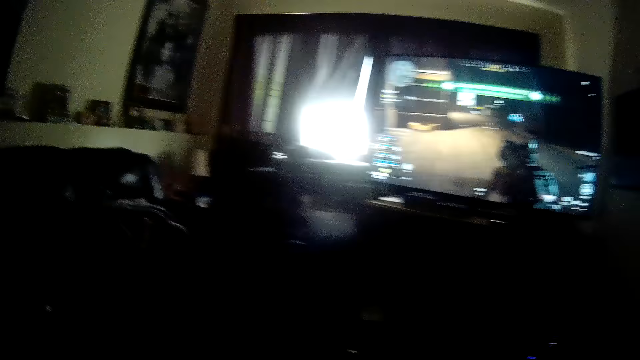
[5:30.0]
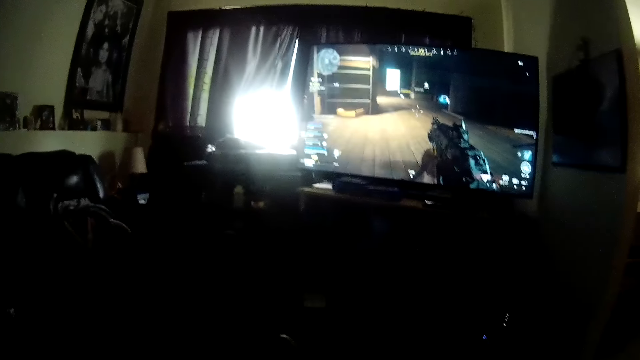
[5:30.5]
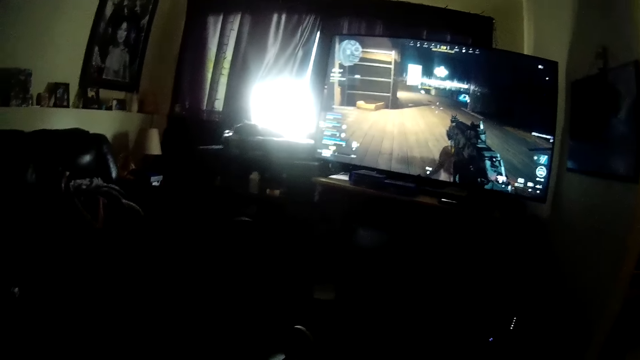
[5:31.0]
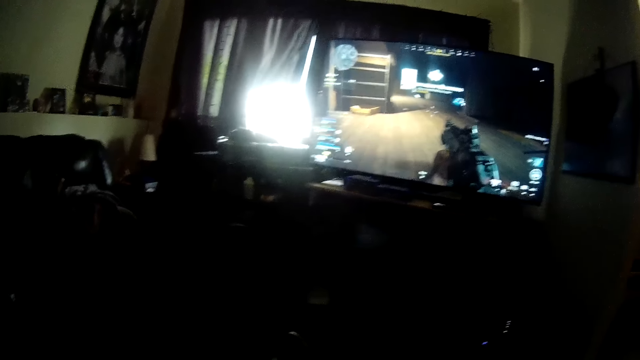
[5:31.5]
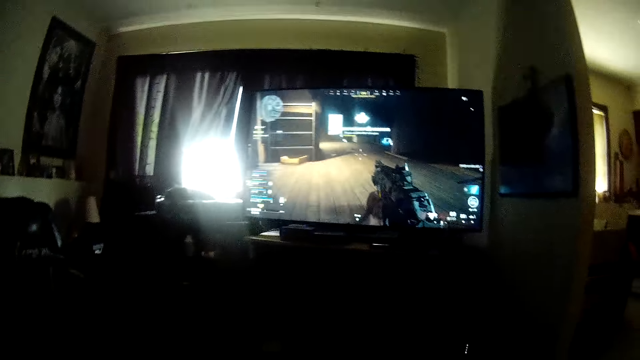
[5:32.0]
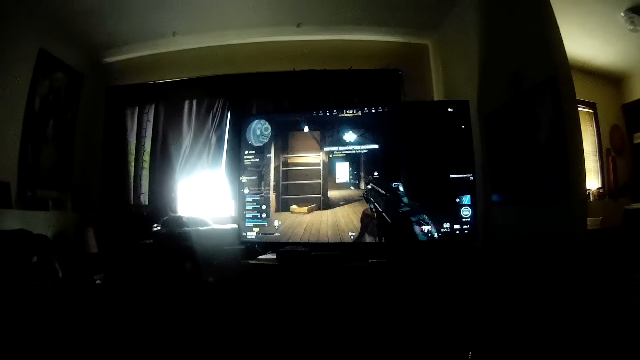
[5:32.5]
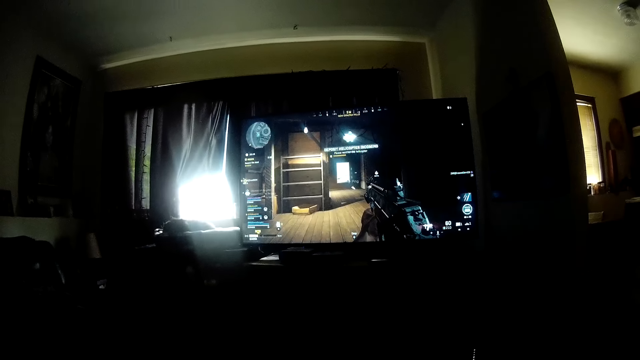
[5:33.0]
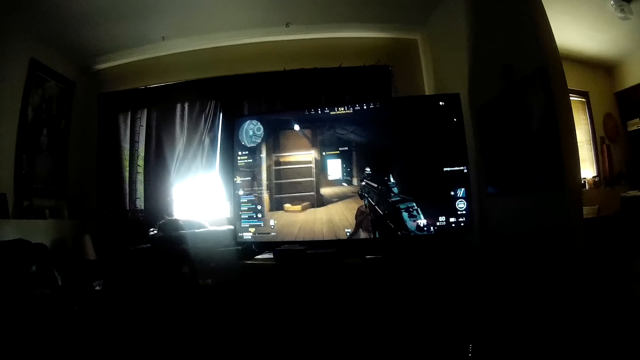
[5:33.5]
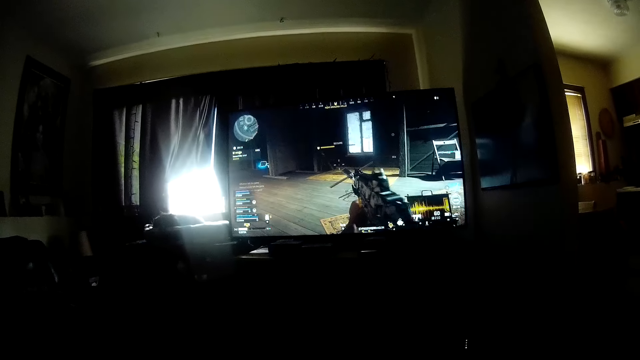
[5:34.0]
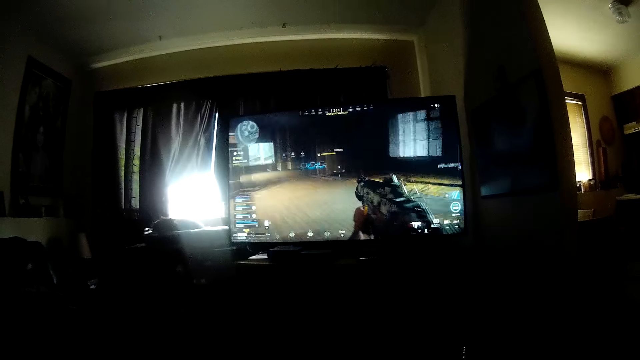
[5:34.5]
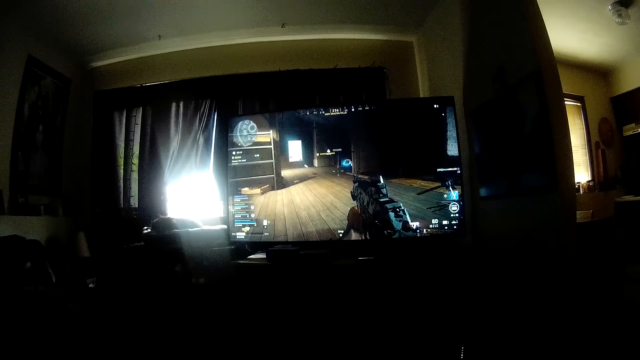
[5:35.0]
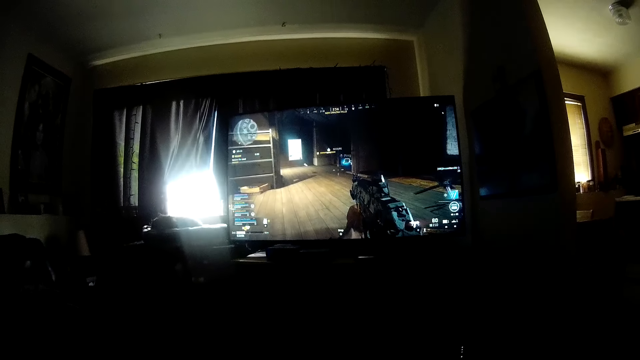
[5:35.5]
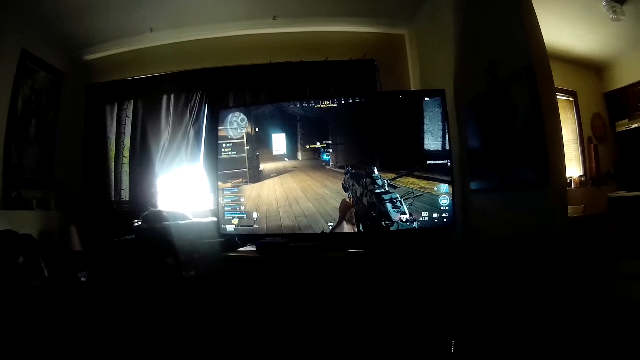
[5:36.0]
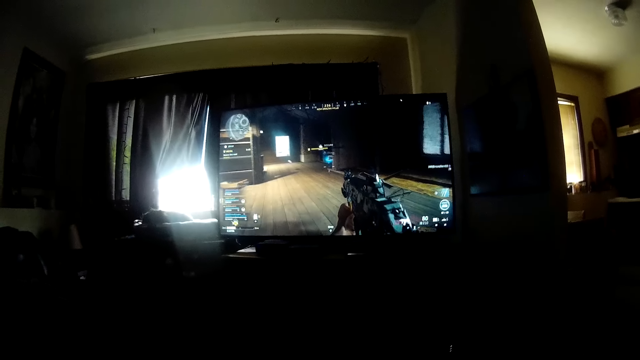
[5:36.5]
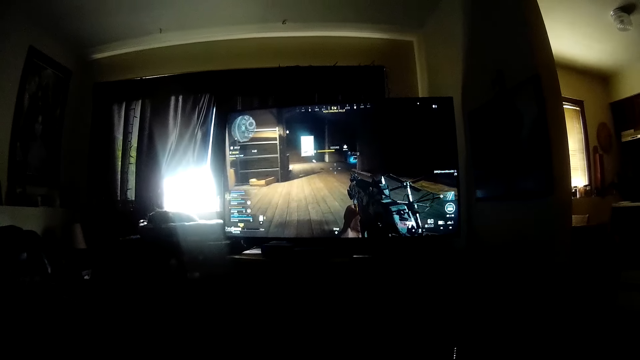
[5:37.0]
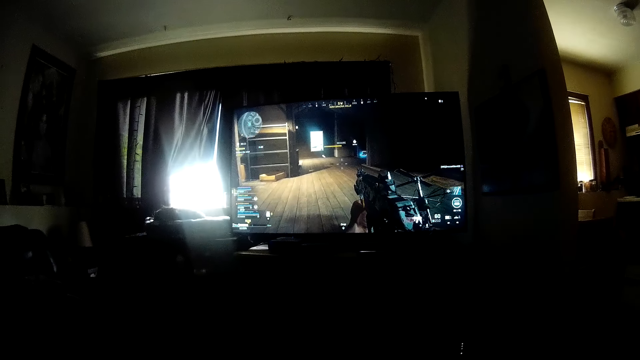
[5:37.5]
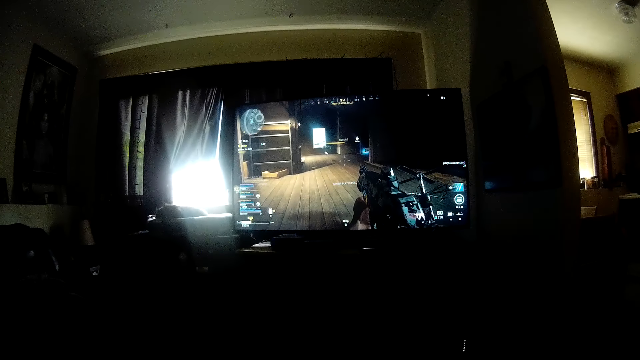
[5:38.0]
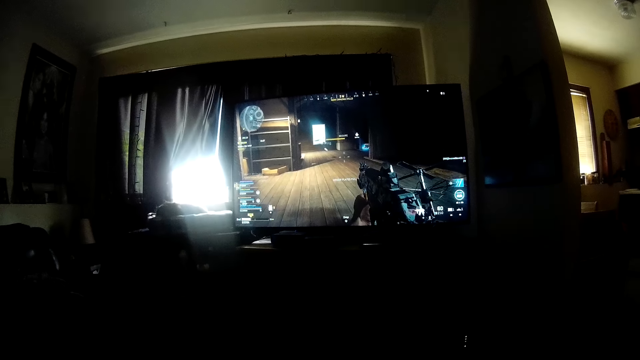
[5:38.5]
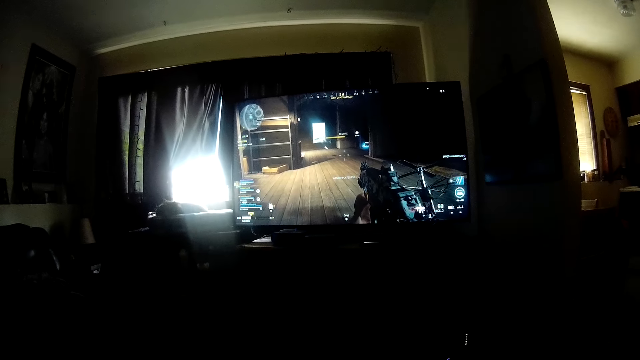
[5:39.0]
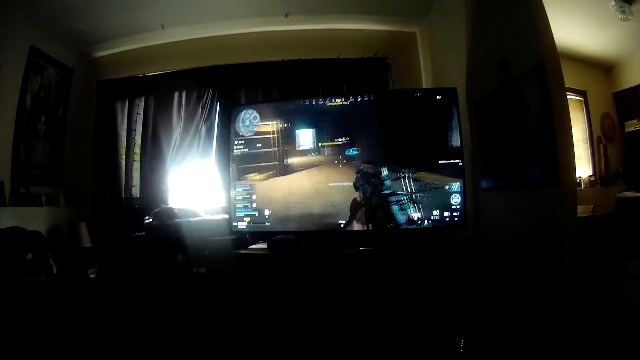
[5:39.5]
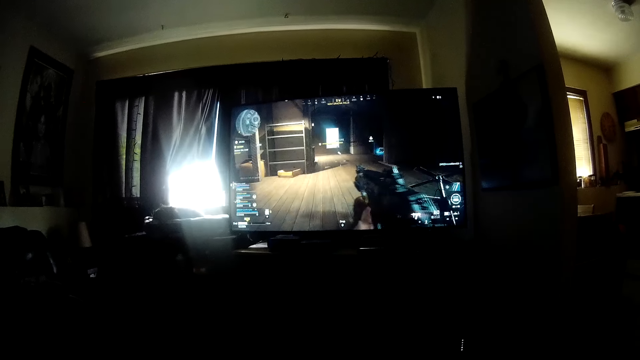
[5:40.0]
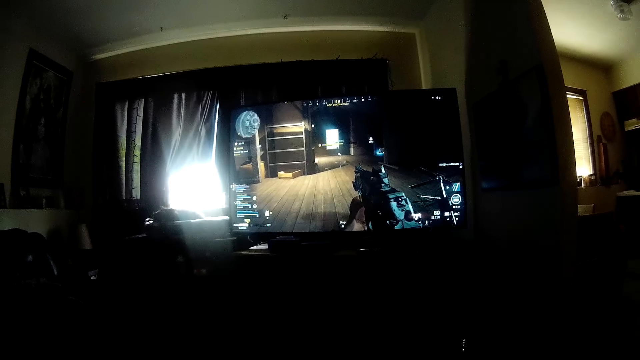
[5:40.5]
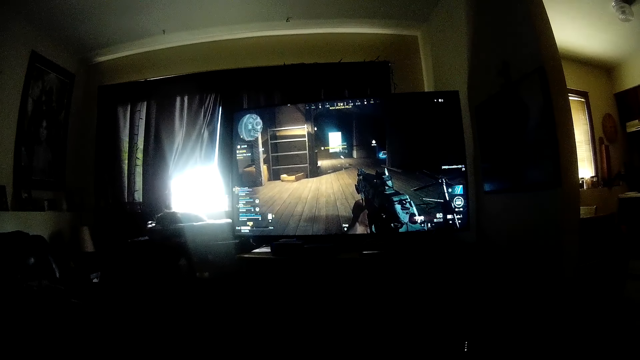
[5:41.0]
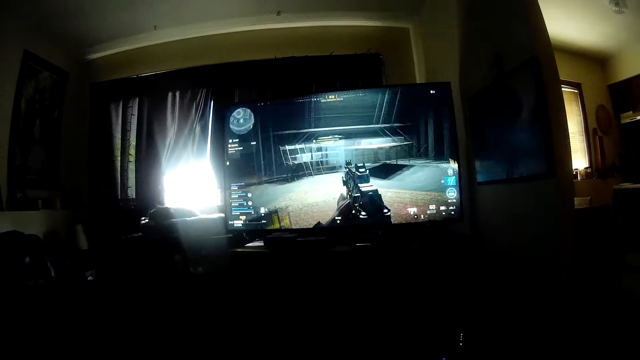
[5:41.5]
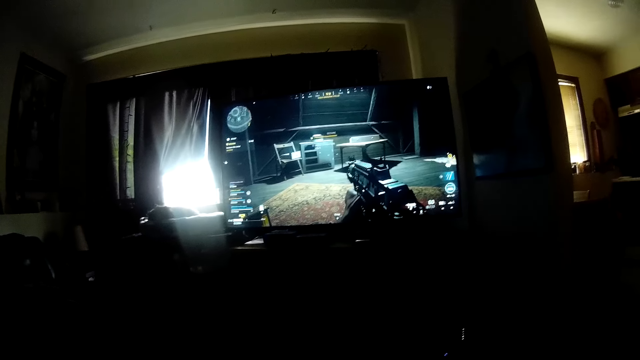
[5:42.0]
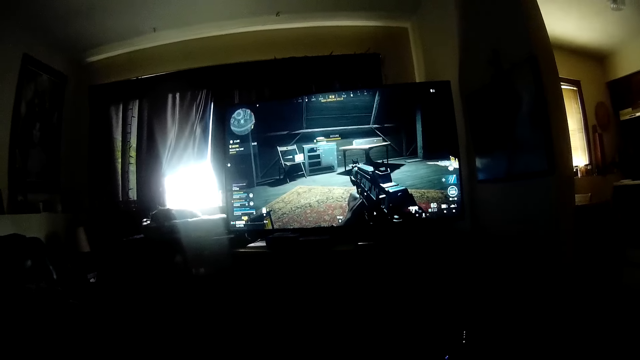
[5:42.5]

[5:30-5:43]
The camera wearer operates a television with a hand. They look around a room.

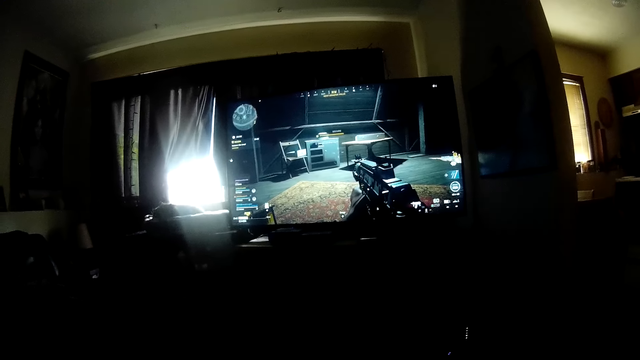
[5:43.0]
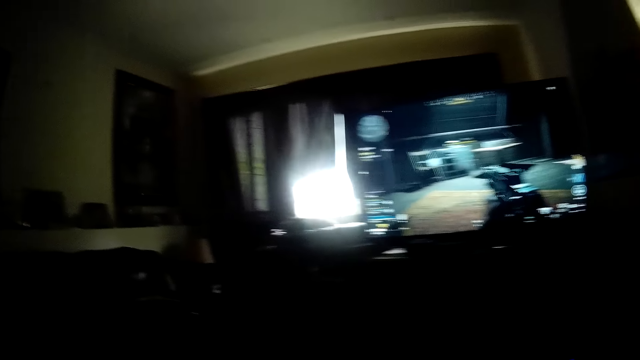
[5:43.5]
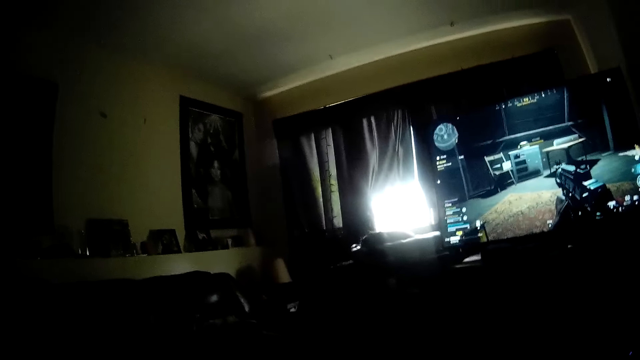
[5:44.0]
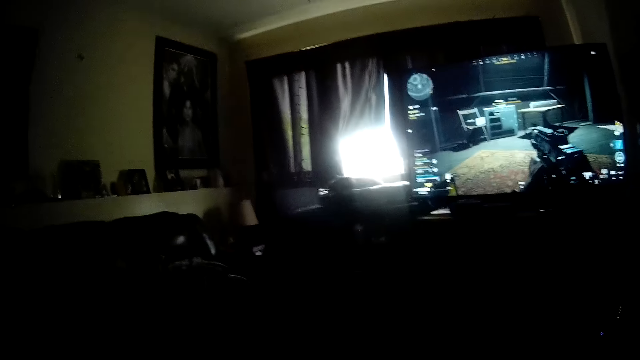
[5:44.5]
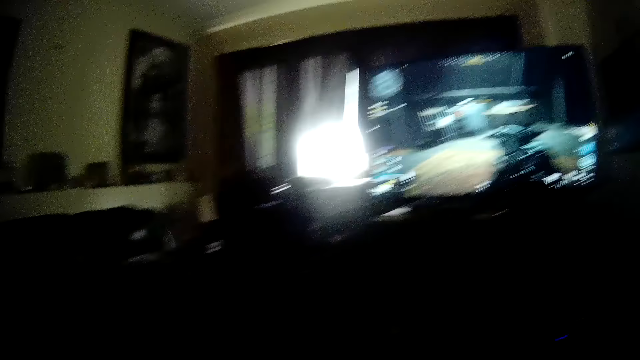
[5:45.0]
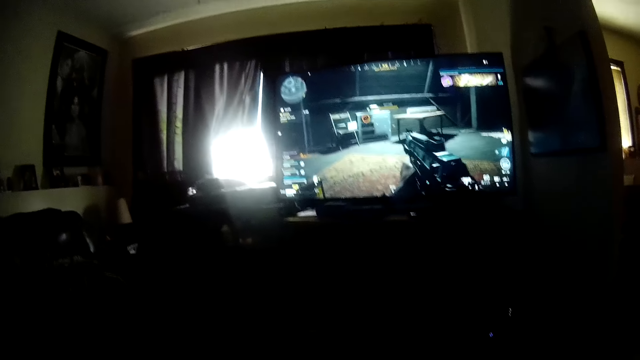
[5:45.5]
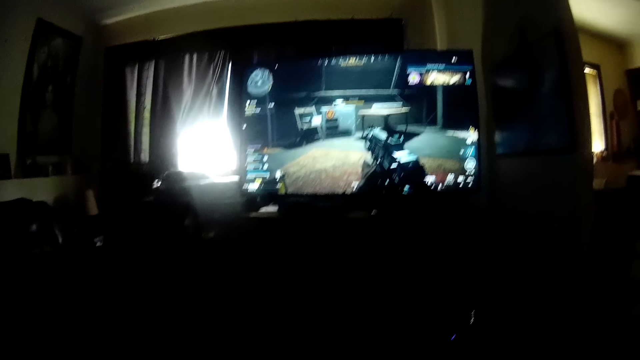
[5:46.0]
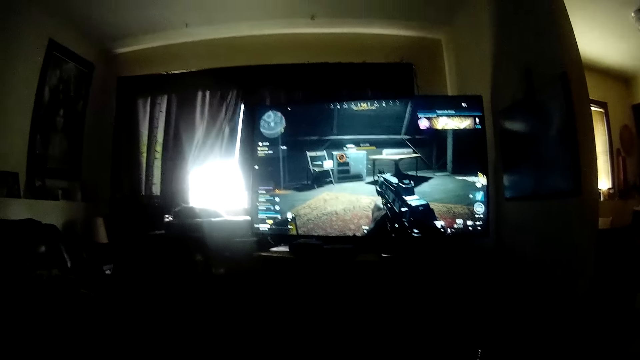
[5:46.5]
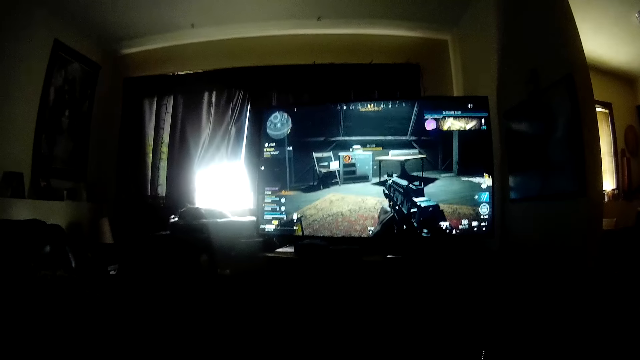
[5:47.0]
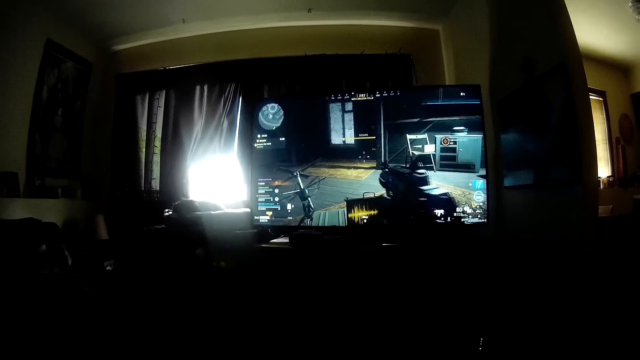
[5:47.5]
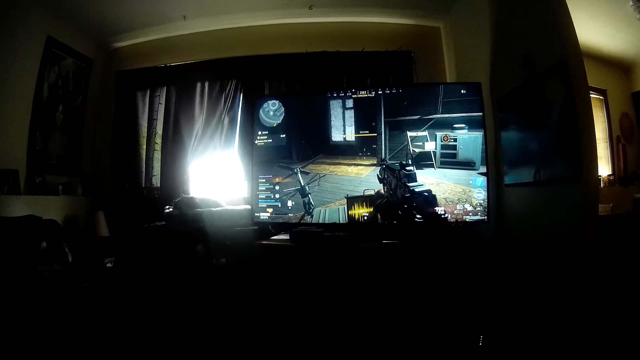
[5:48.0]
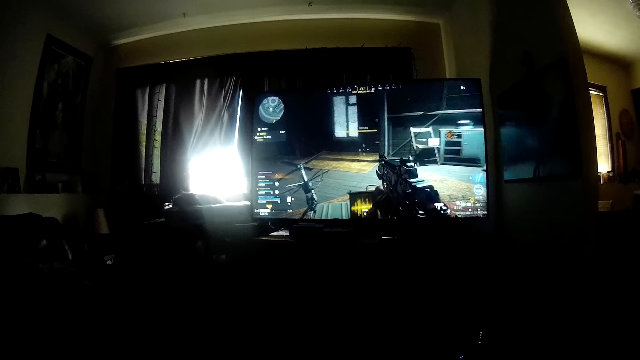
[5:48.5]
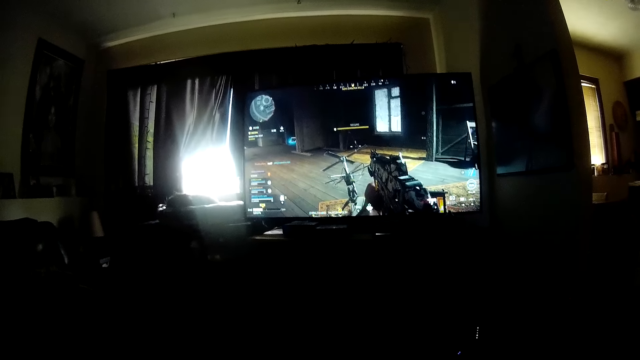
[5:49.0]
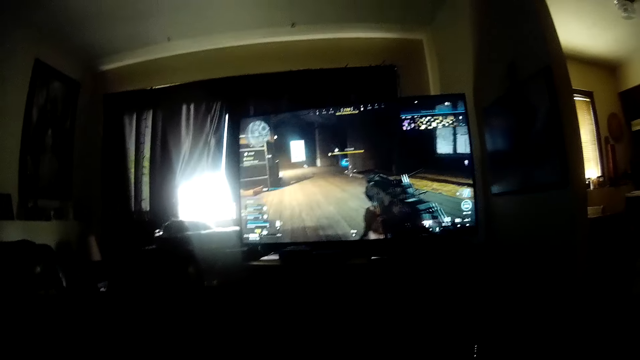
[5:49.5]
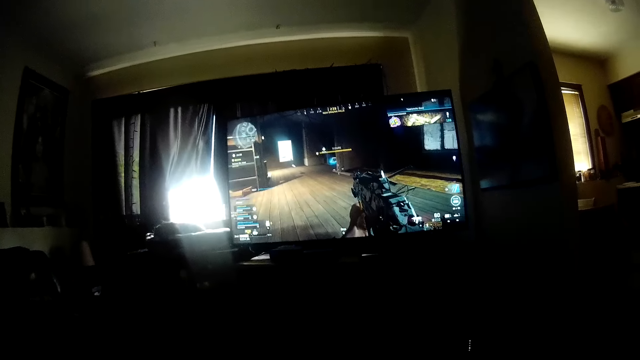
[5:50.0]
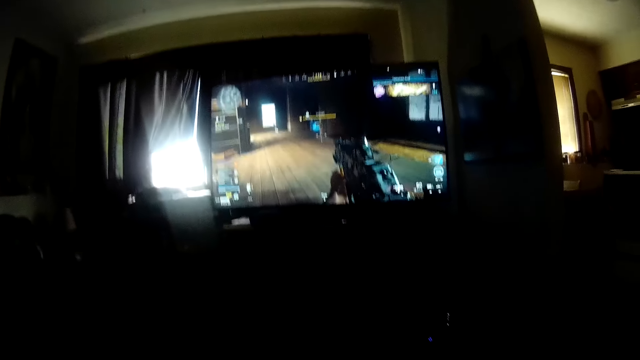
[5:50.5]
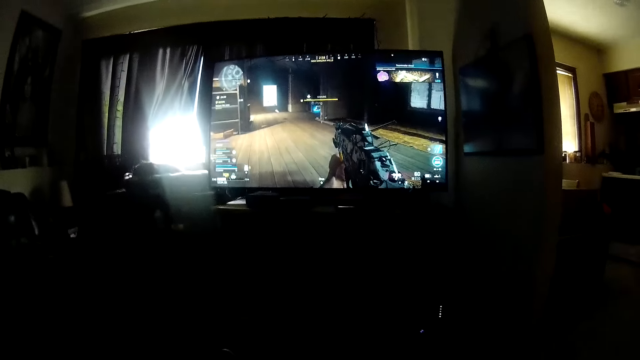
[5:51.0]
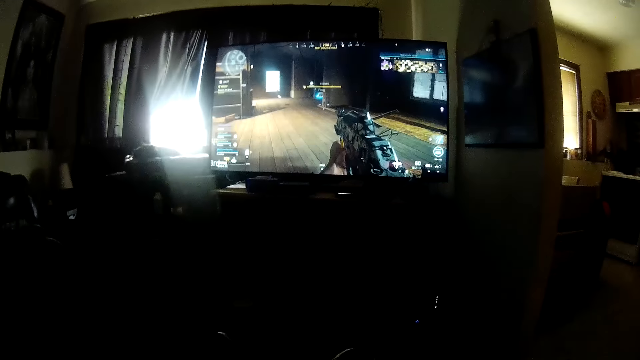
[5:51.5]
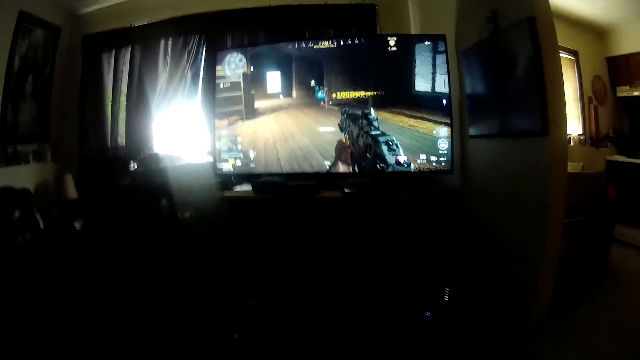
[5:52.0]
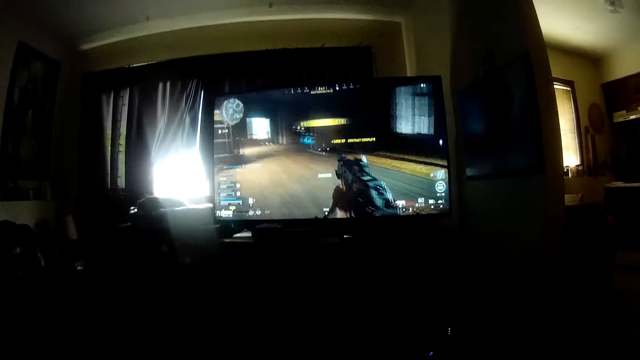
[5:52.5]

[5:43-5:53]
The camera wearer operates a television with a hand.
